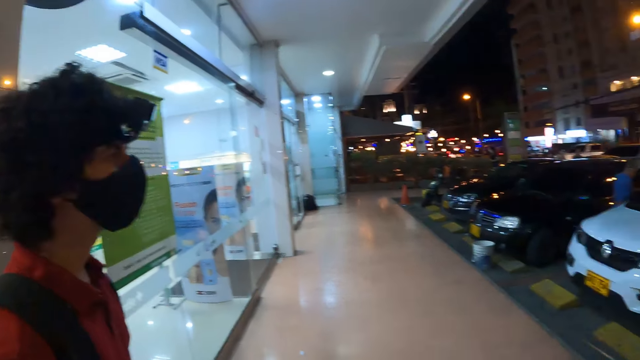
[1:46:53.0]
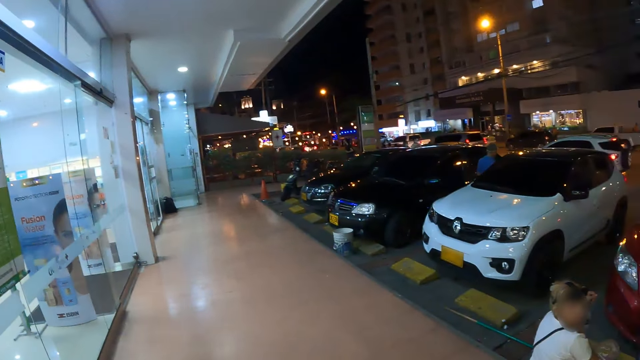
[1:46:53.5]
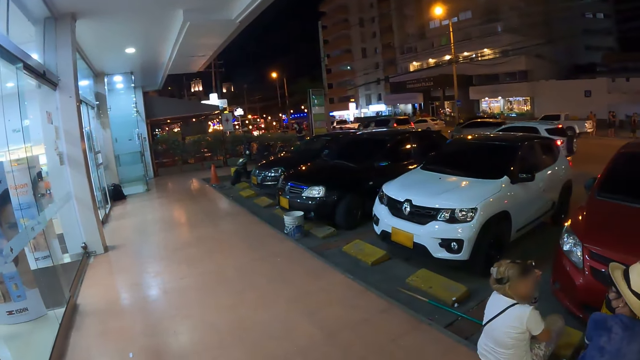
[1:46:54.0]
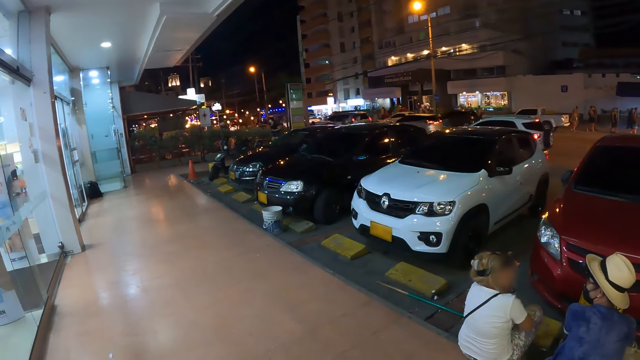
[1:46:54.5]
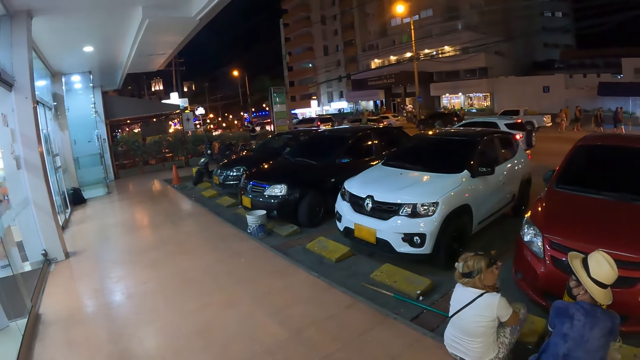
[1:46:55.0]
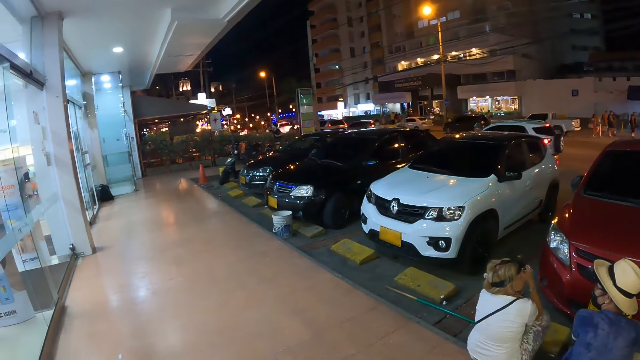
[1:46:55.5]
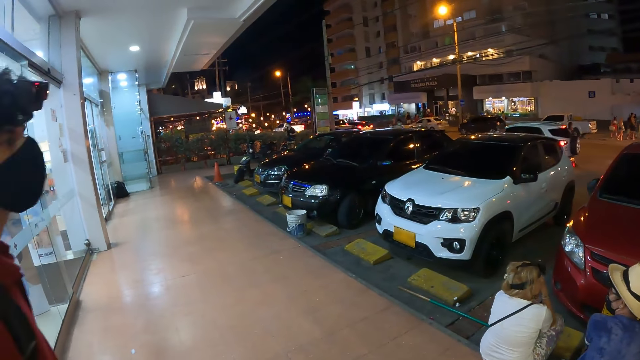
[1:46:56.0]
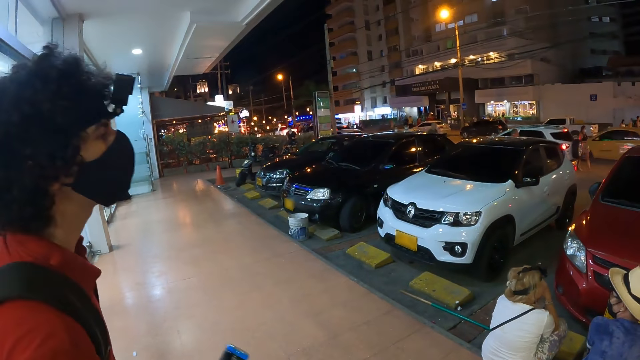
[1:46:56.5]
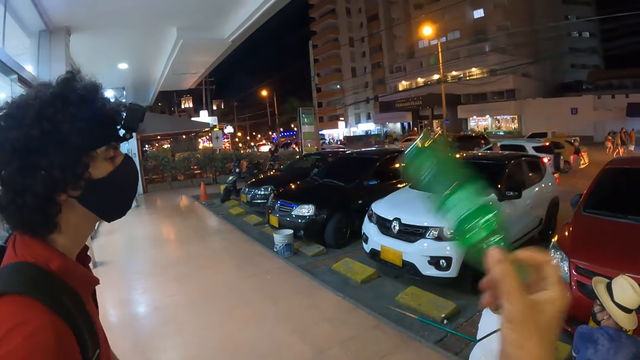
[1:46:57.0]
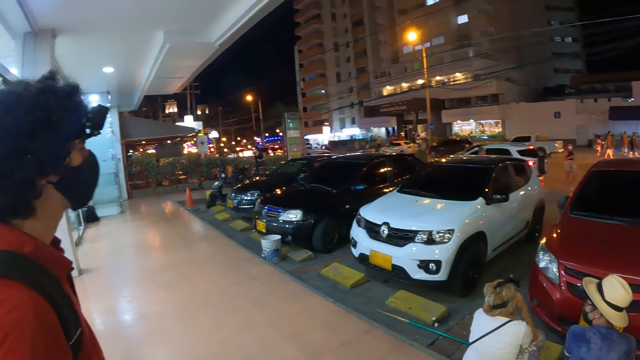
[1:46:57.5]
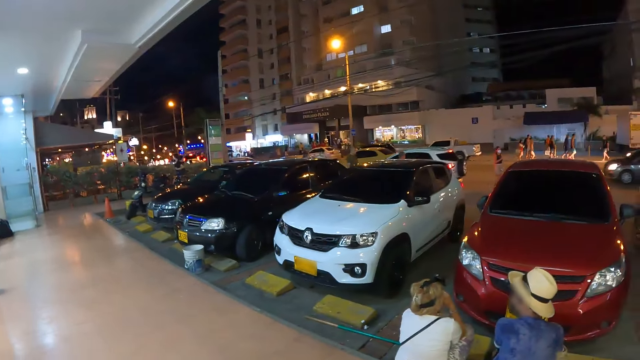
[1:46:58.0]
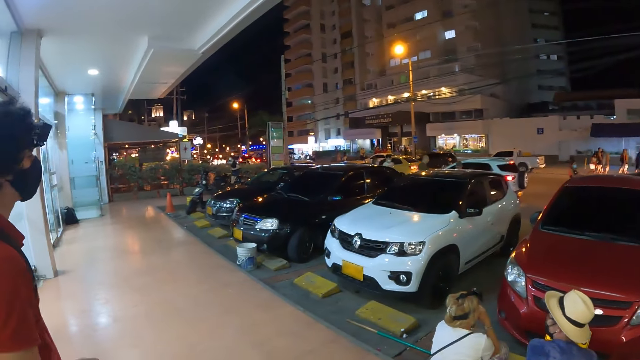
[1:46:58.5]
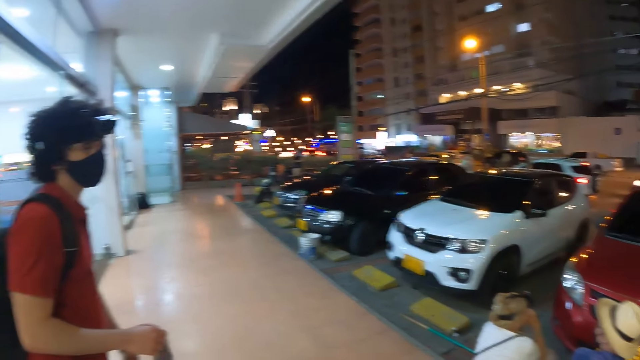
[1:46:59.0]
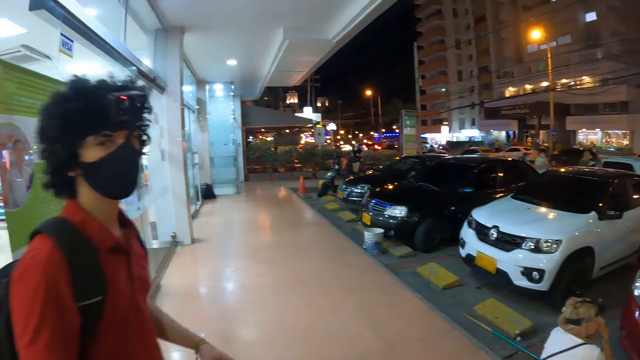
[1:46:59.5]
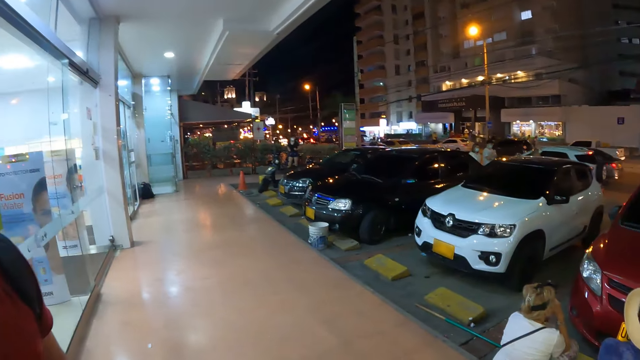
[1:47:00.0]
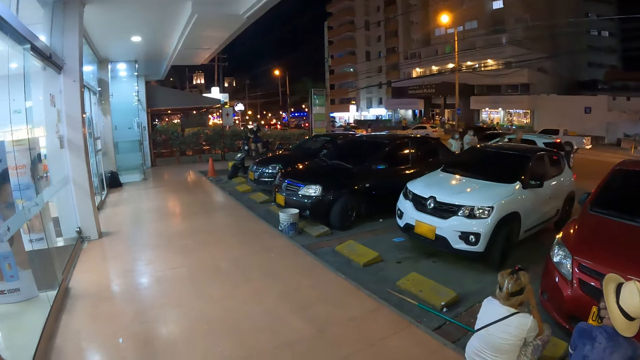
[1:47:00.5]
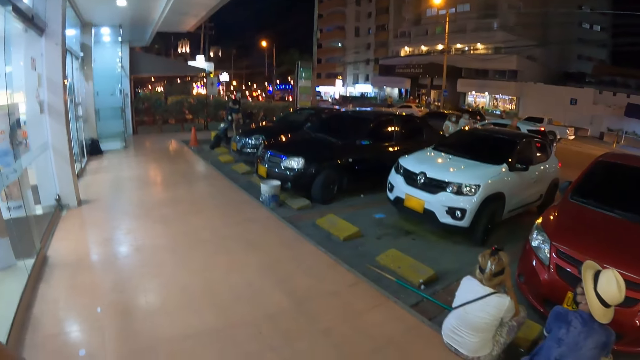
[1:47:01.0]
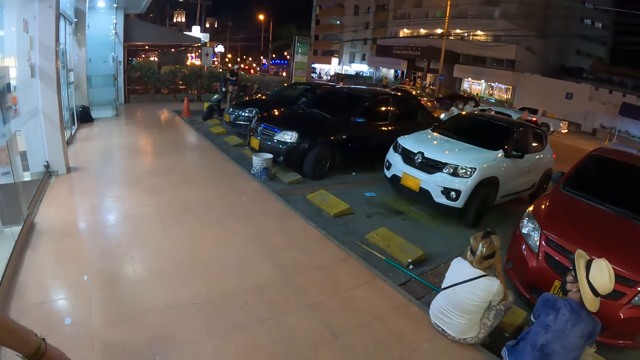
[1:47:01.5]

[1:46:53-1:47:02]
The camera wearer looks around. He raises a water bottle with his right hand.

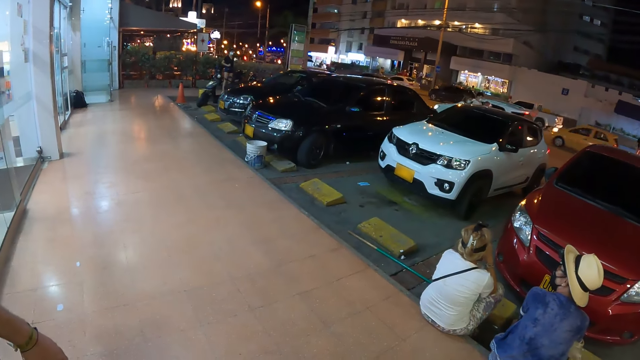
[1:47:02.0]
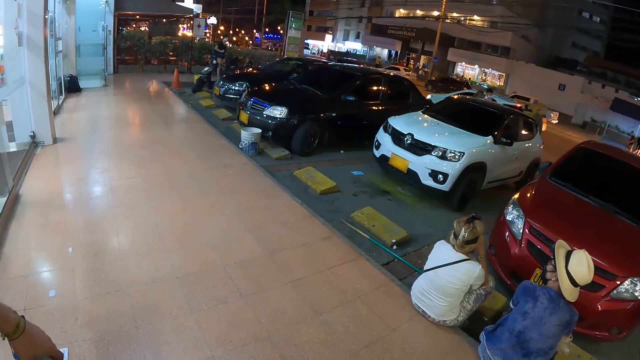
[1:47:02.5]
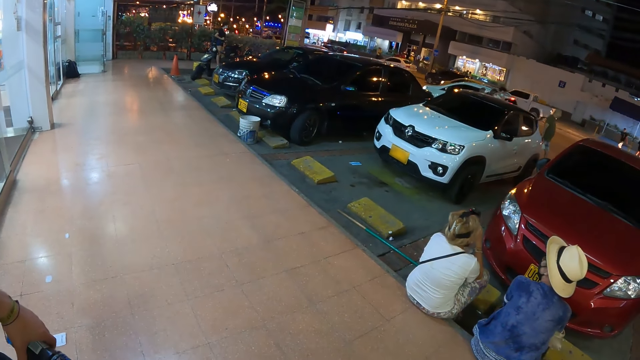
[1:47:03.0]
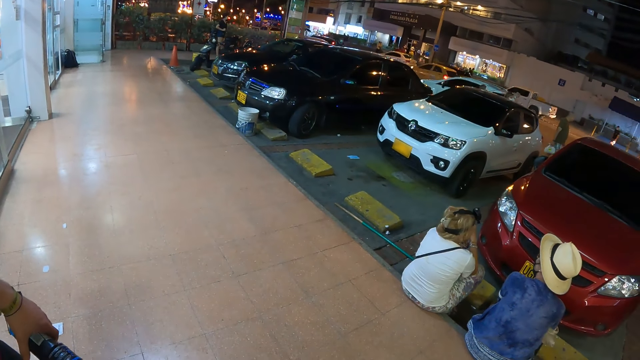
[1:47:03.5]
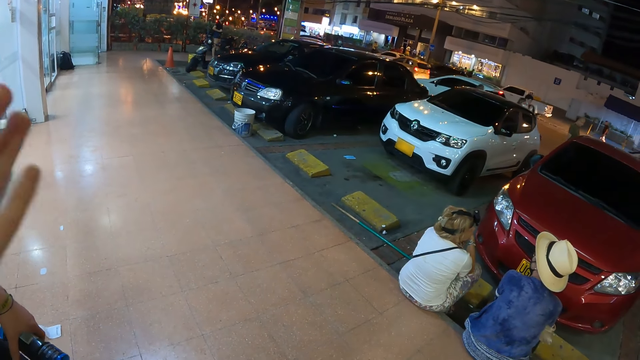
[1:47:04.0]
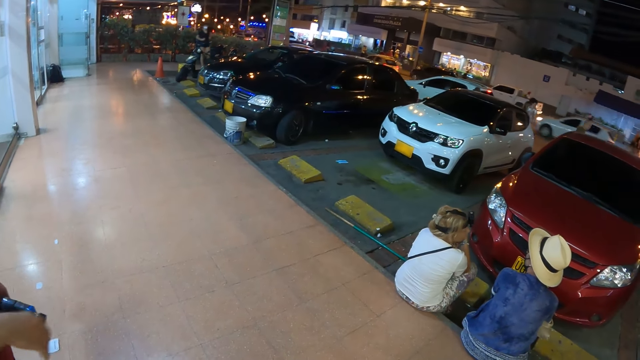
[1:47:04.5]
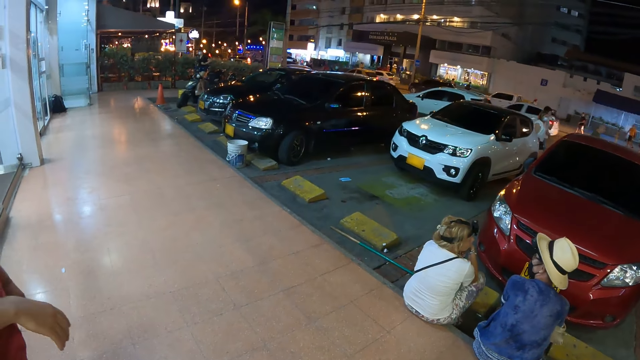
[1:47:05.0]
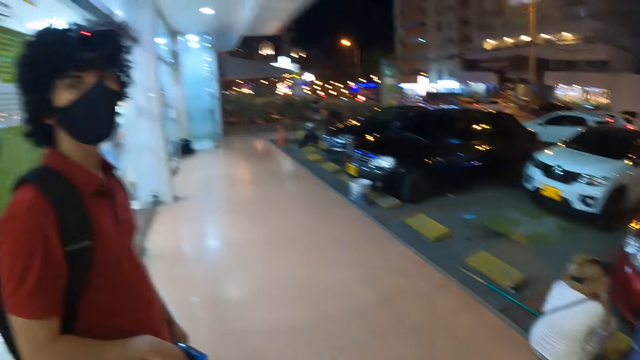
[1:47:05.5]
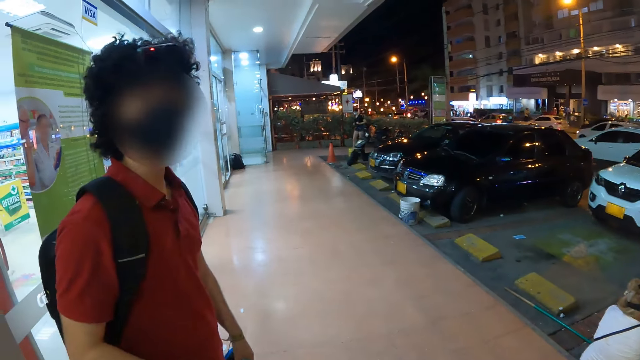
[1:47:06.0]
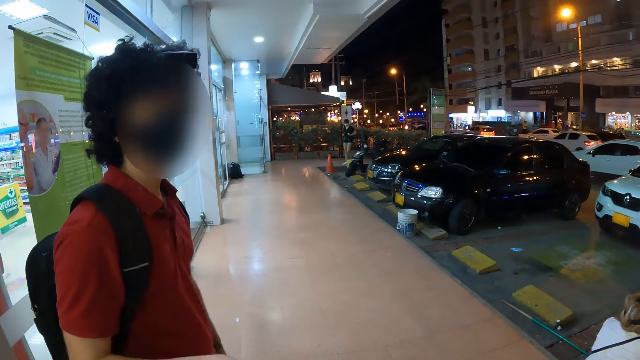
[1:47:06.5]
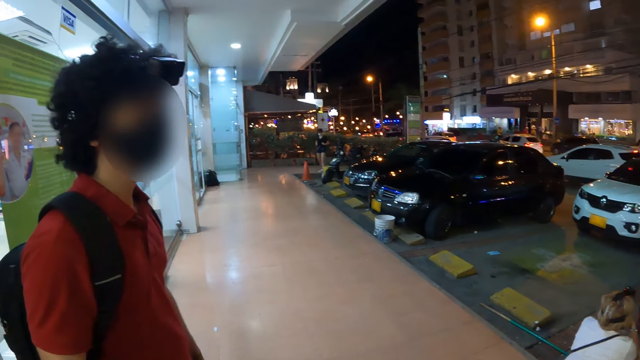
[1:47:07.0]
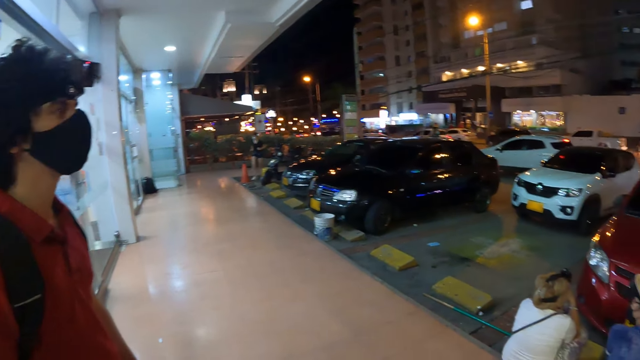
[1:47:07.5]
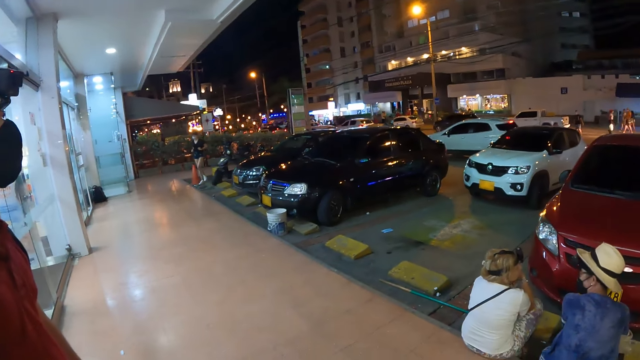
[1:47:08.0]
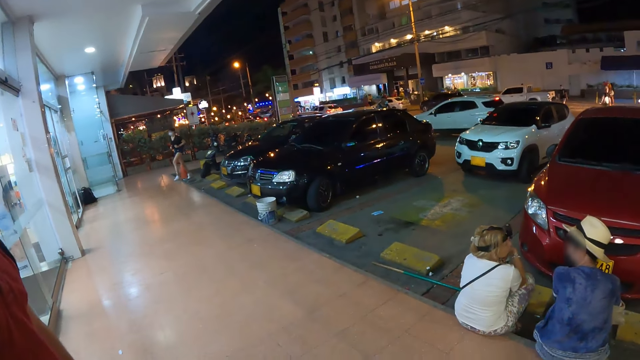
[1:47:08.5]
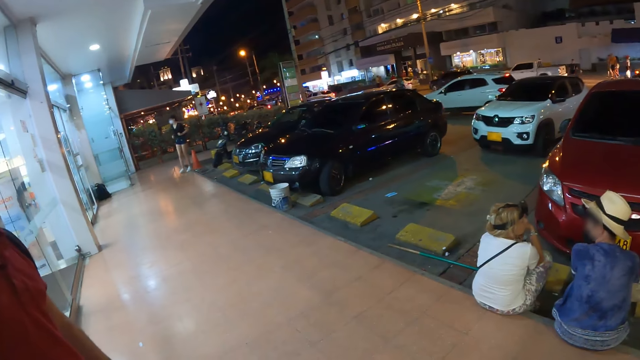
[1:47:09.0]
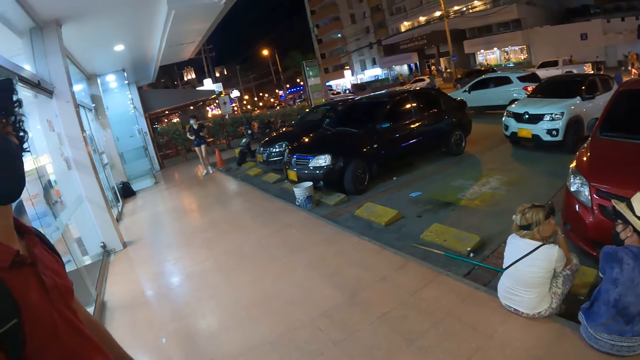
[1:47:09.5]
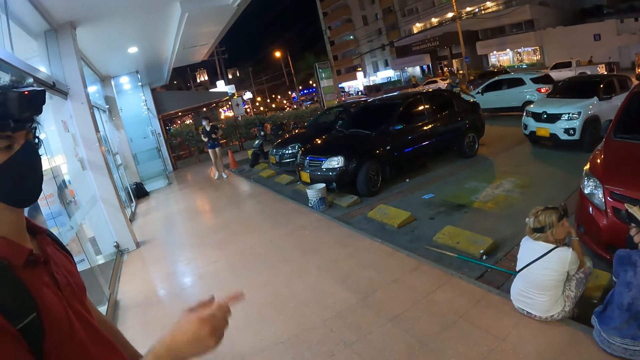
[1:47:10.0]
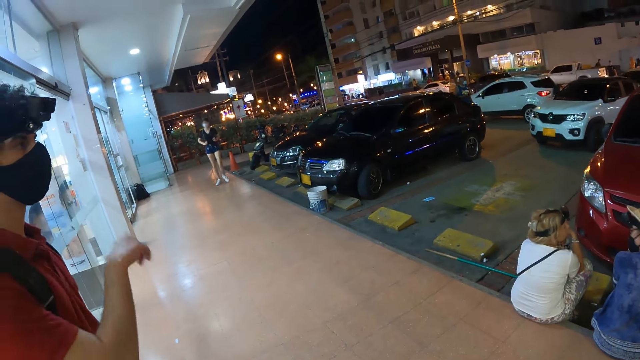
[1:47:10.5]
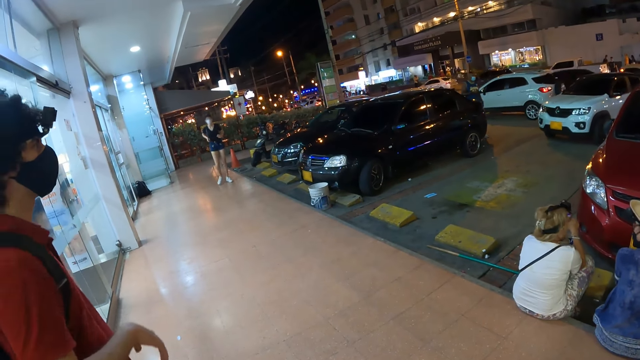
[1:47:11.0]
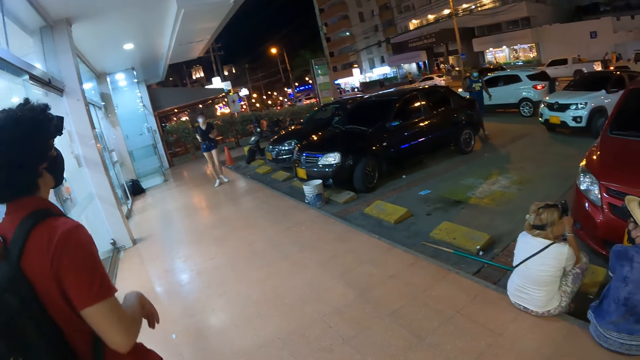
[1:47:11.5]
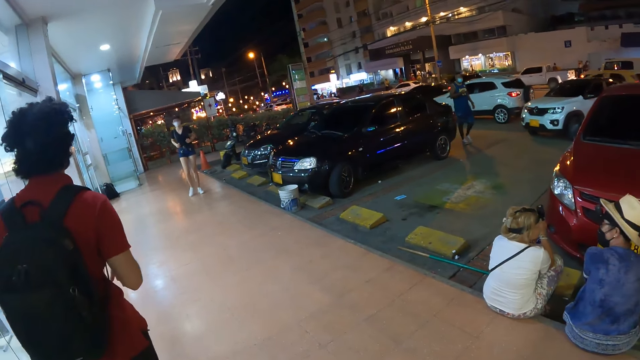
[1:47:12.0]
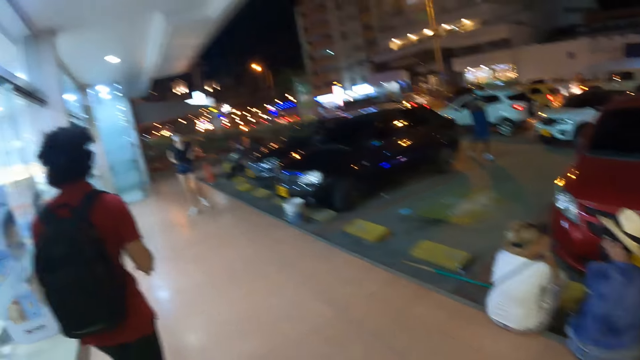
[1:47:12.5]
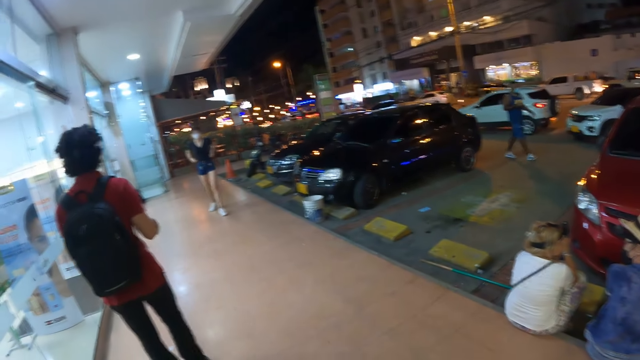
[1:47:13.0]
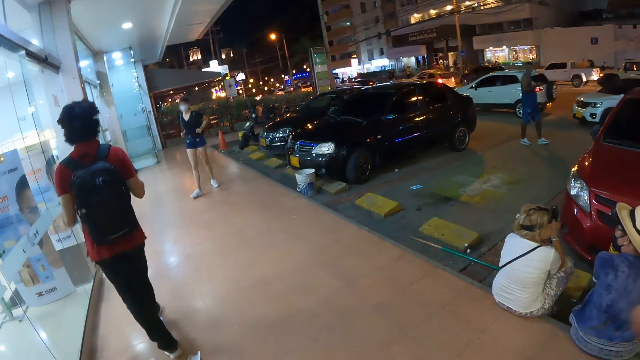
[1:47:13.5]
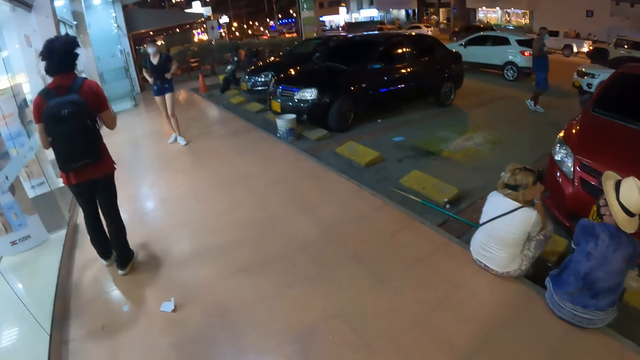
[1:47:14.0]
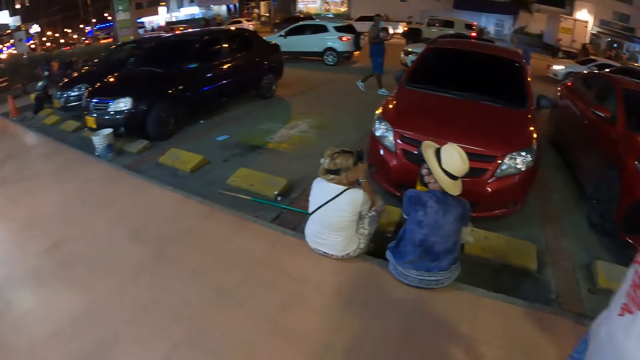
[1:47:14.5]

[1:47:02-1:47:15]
The camera wearer converses with the man. The man moves the hand. The woman walks into the walkway. The camera wearer converses with the man. The man walks on the walkway.
